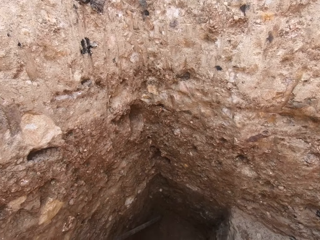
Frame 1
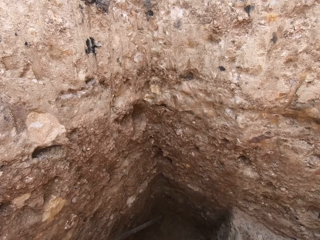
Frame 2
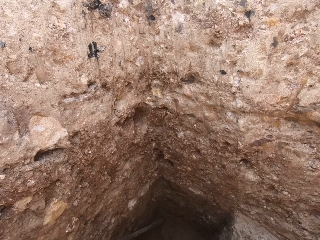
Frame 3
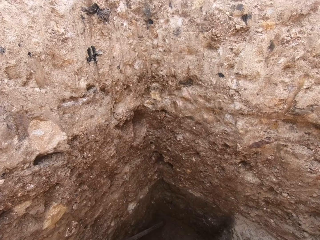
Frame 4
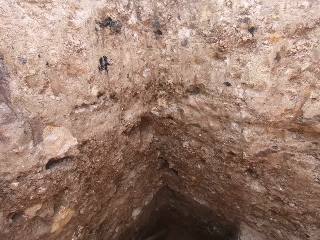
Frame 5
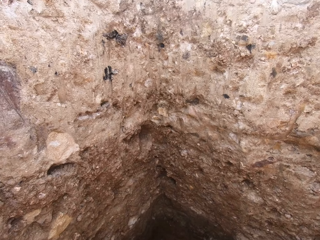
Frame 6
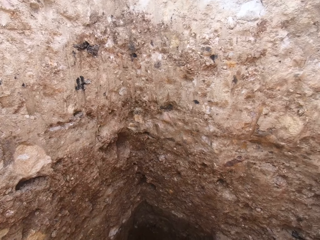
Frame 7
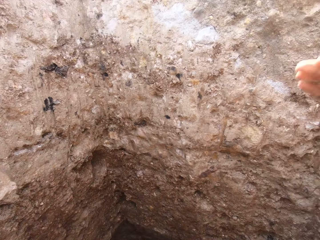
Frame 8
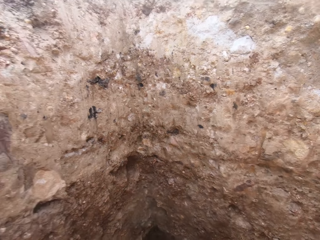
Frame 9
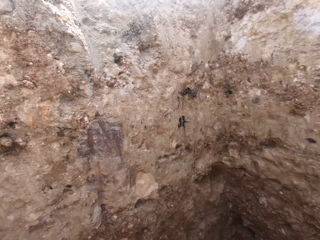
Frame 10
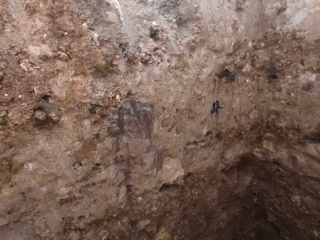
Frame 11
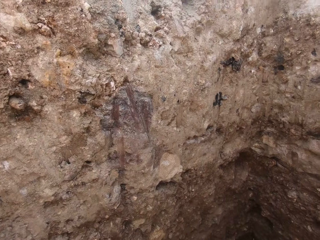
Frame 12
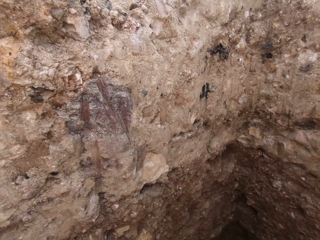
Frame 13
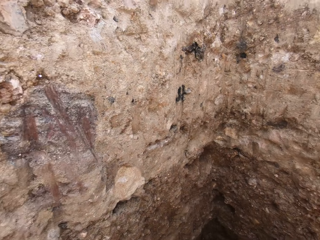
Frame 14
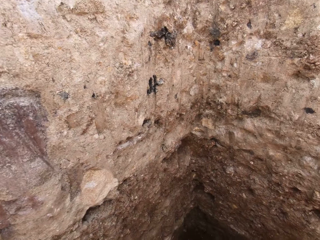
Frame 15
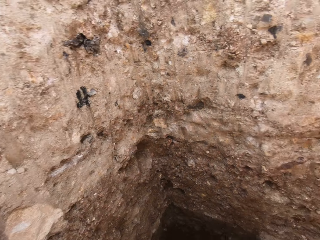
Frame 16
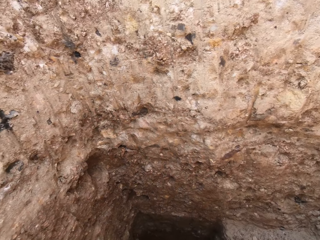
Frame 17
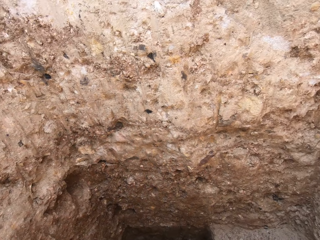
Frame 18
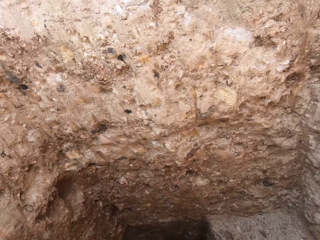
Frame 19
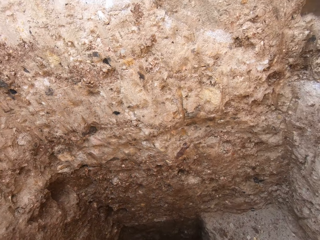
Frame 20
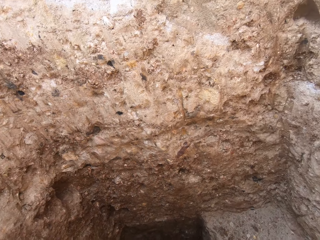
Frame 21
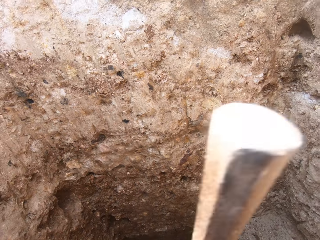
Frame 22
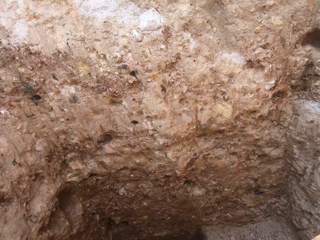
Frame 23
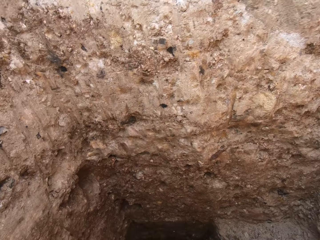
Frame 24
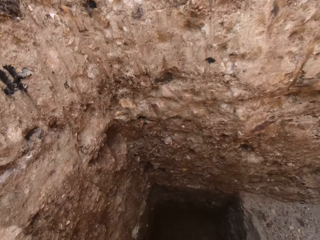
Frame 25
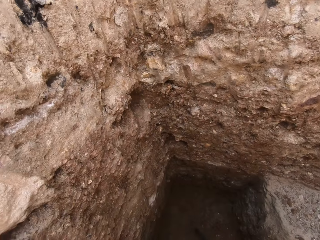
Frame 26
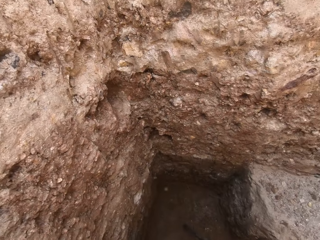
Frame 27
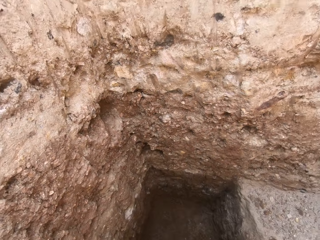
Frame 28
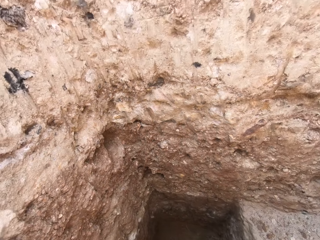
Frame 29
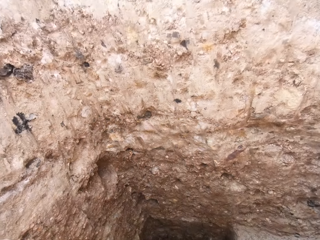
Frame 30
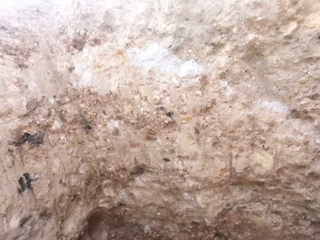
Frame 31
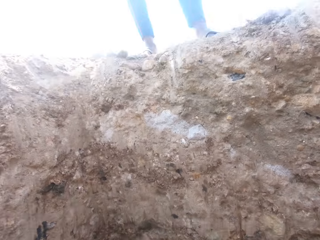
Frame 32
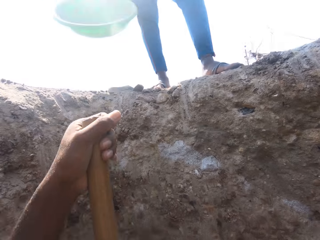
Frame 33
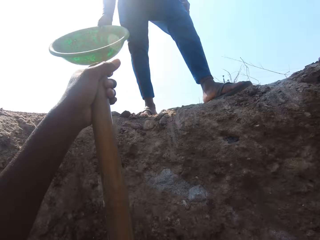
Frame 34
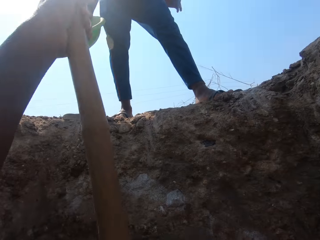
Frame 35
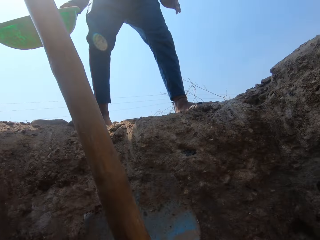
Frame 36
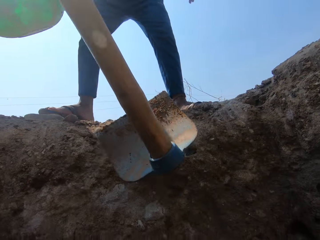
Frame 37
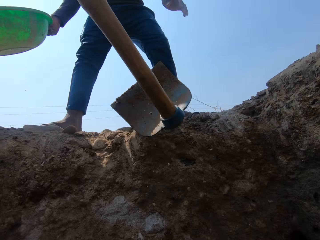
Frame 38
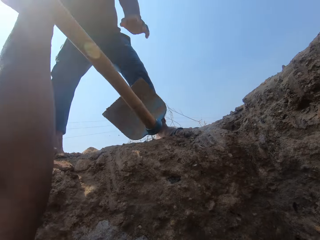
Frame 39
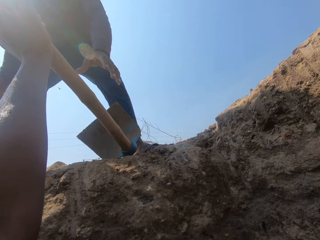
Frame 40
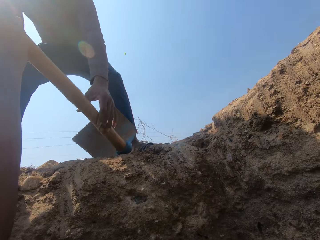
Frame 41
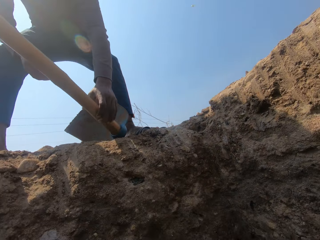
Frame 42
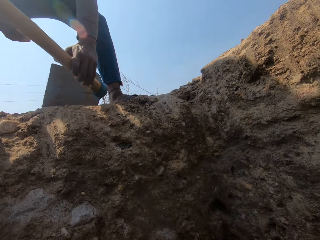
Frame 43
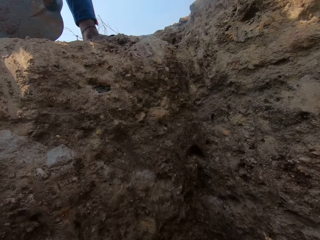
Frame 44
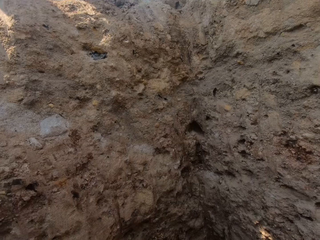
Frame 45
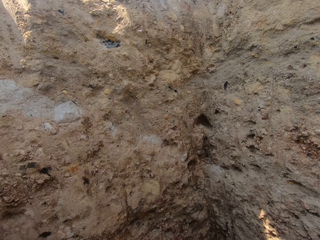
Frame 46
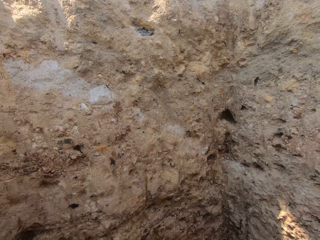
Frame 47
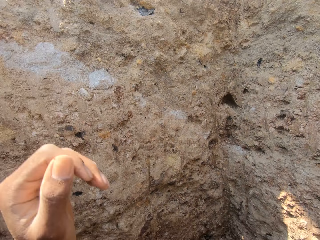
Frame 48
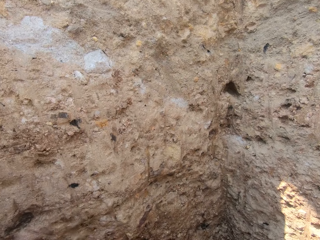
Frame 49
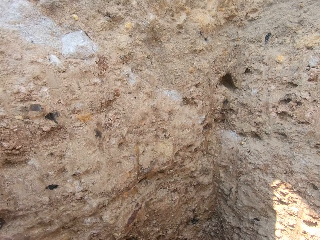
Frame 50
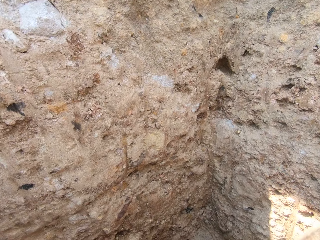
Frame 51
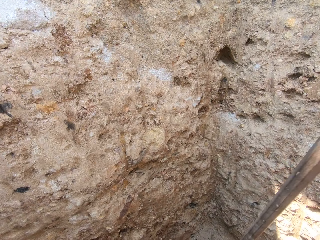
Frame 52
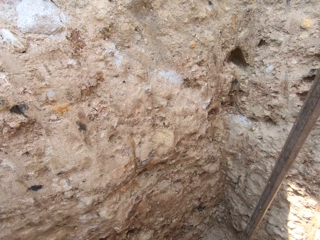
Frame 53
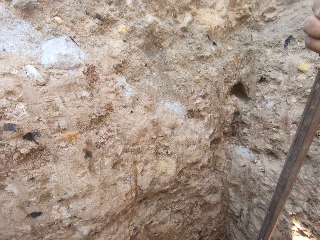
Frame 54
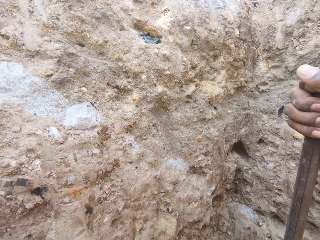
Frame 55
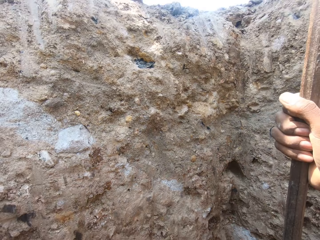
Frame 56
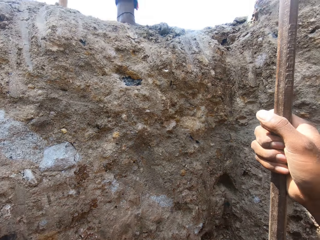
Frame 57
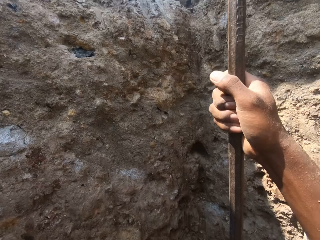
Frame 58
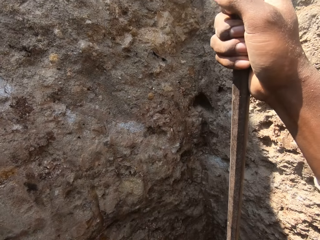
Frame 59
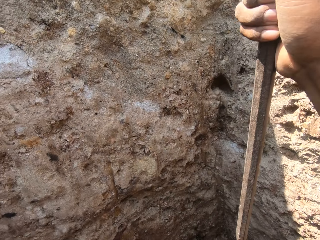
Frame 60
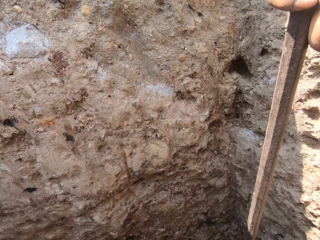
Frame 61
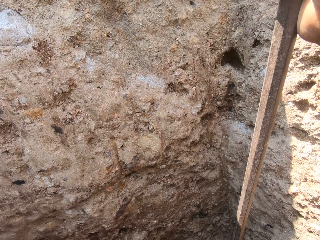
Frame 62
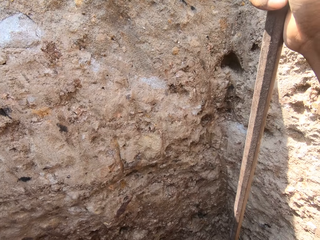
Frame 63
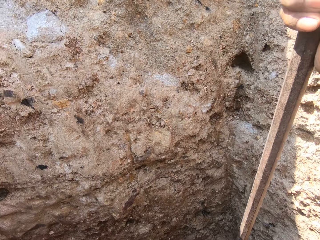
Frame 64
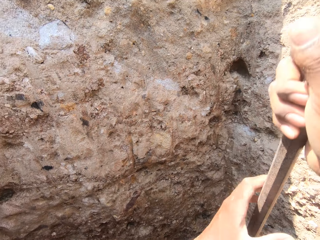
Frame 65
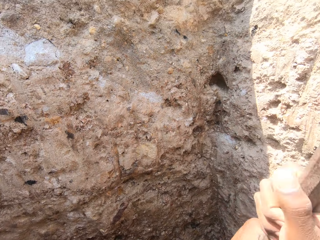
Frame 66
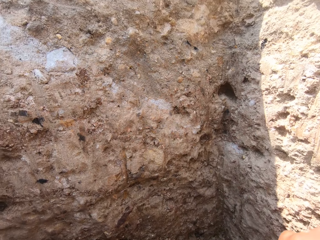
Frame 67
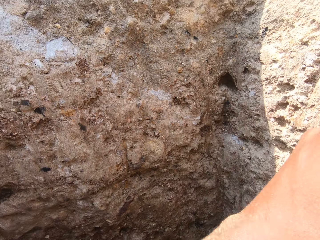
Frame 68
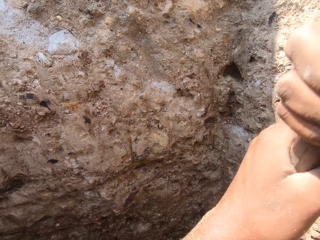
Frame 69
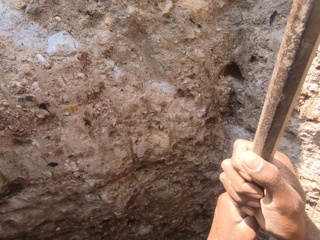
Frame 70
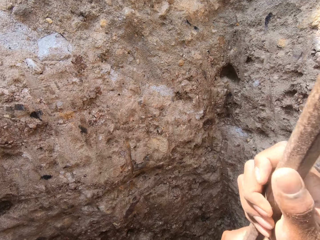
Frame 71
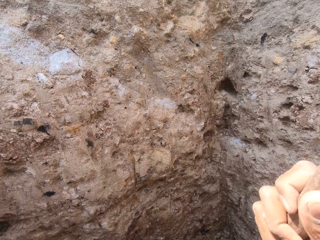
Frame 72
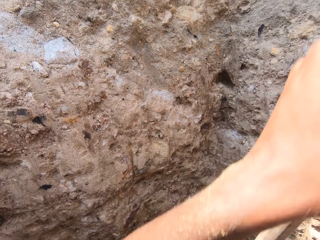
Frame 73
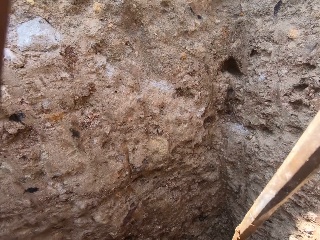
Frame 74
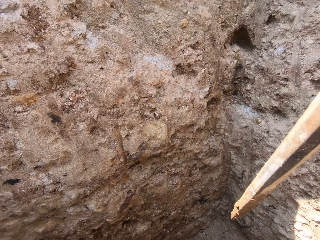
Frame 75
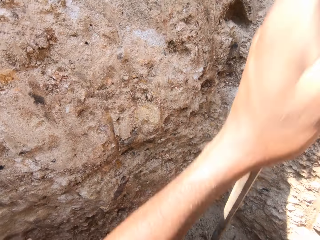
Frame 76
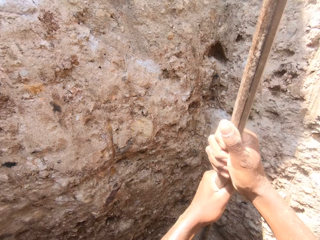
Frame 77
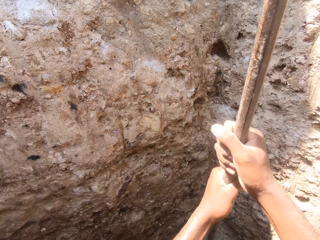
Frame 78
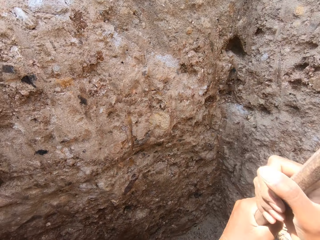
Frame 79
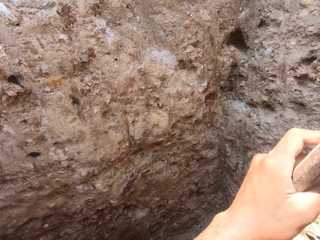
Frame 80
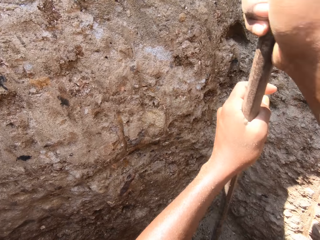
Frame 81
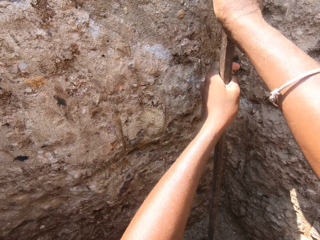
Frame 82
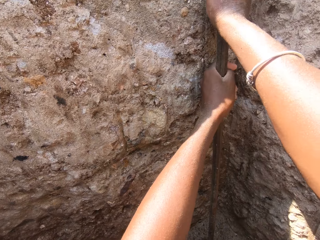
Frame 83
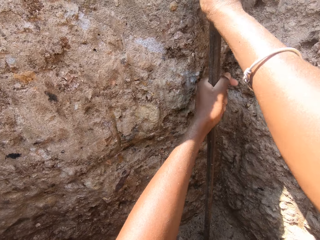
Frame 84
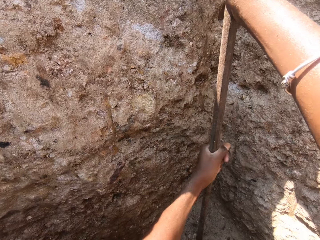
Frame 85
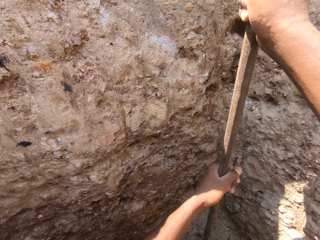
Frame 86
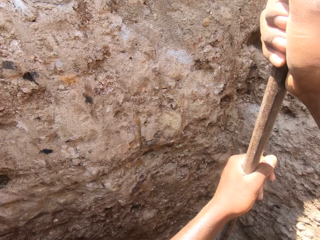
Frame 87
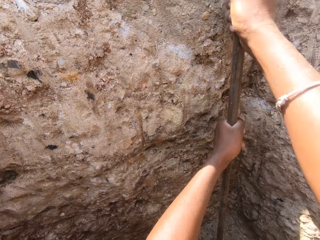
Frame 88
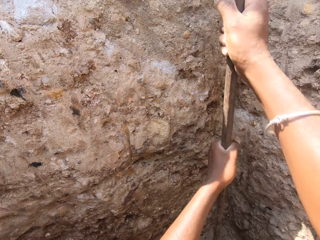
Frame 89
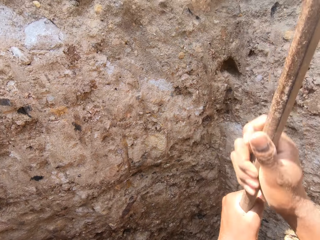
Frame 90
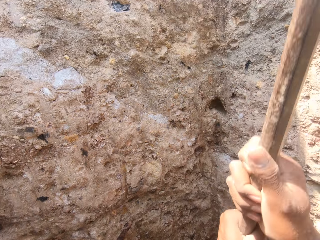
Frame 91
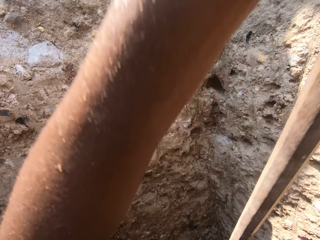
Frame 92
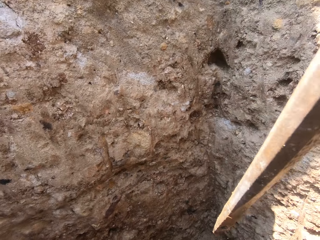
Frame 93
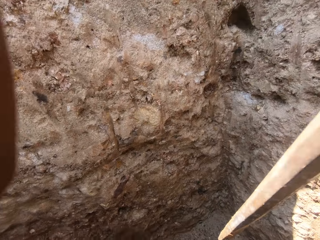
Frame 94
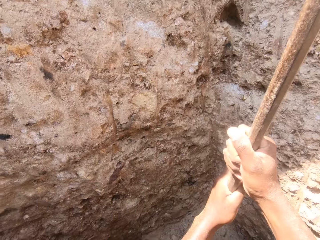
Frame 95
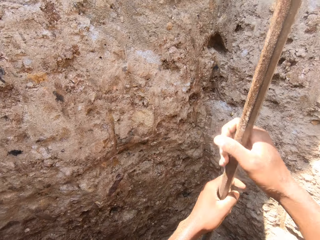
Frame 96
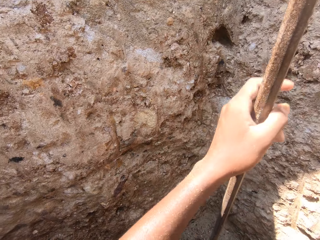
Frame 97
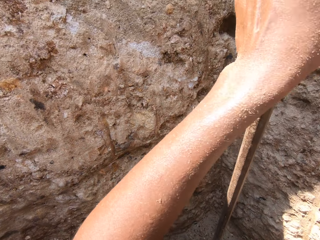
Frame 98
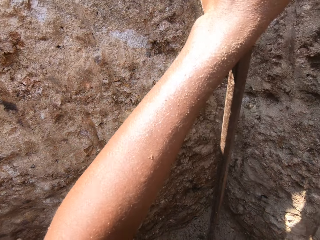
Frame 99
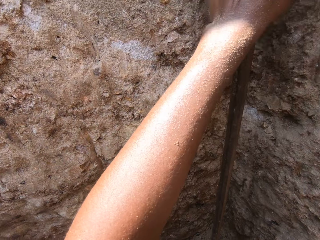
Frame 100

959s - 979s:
The camera wearer looks down. They lower hands. They look around the hole. They move the hoe. They hold the hoe in the hole. They look around. They lift the hoe. A person holds the basin. The person bends and takes the hoe from the camera wearer. The camera wearer lowers hand. They hold a digging bar in the hole. They look around the hole. They dig in the hole with the digging bar.

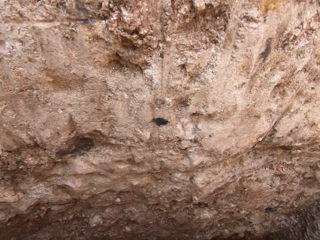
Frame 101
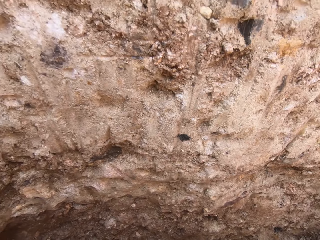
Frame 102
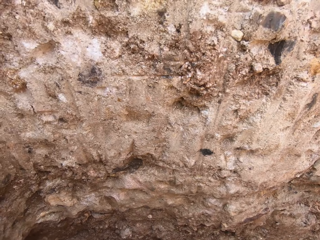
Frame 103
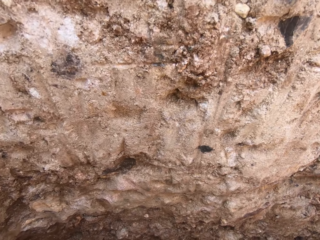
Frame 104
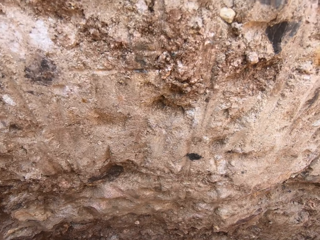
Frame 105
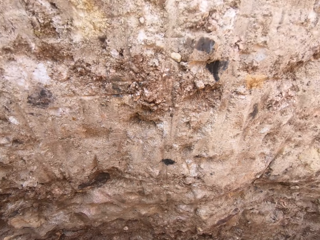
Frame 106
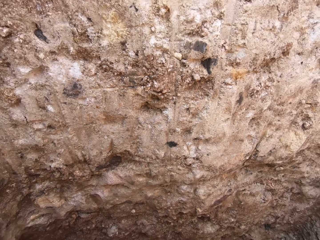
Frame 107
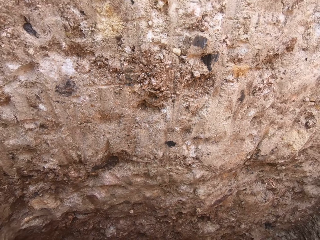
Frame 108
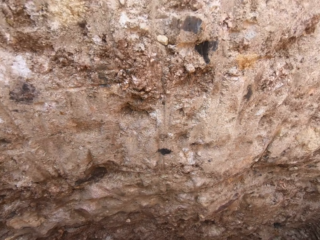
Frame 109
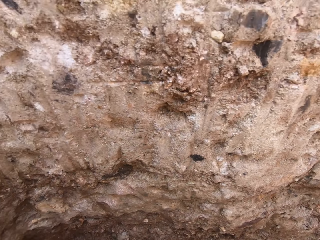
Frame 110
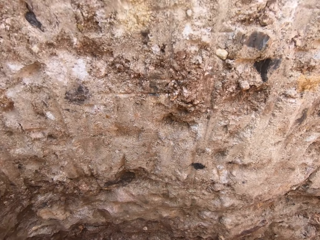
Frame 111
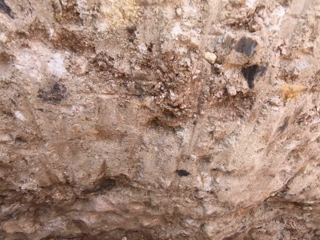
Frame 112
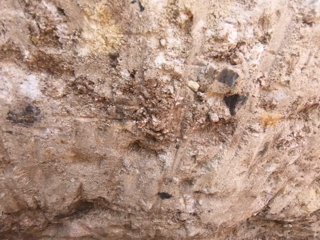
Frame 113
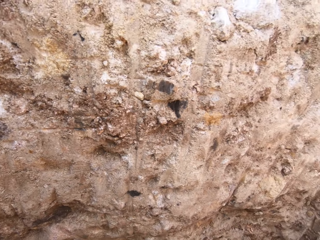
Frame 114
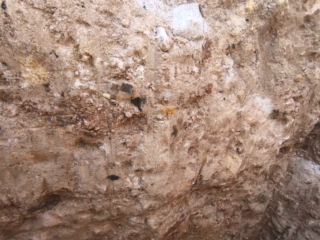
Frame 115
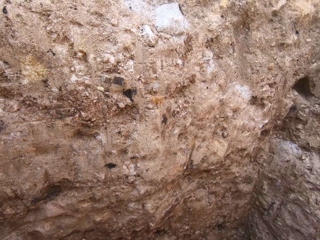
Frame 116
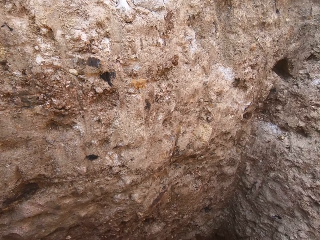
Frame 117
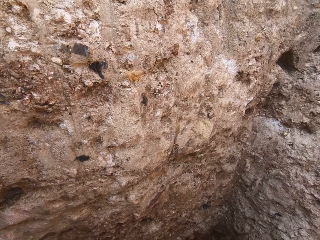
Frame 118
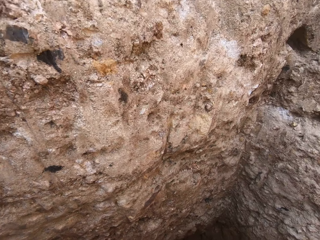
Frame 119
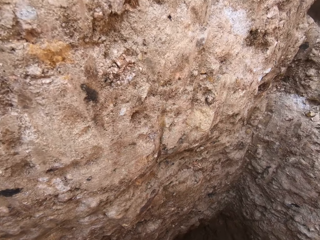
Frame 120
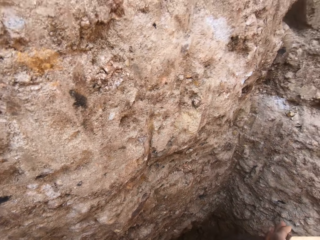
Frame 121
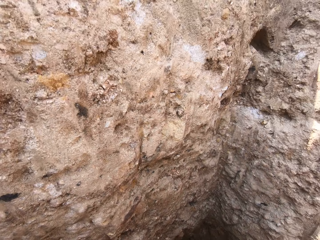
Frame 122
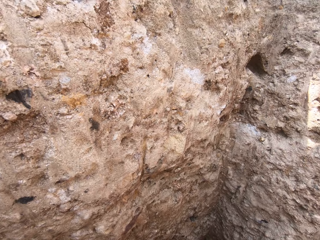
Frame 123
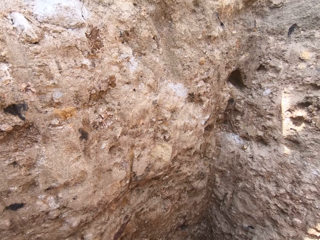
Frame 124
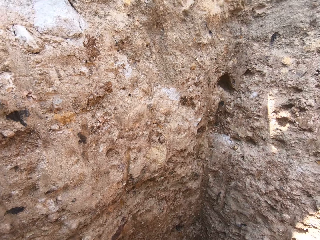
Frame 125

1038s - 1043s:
The camera wearer looks on the hole walls.
